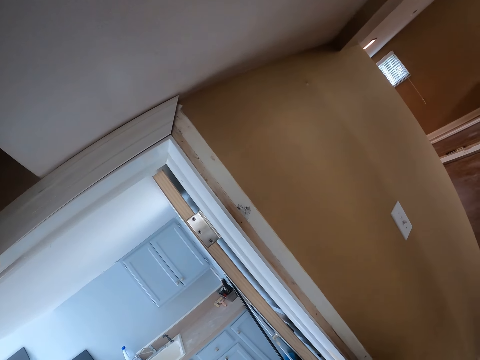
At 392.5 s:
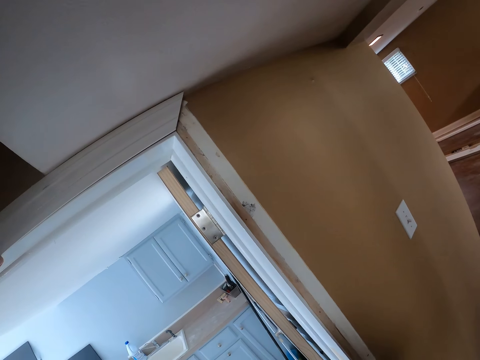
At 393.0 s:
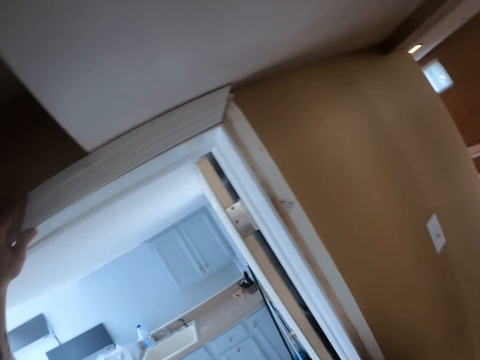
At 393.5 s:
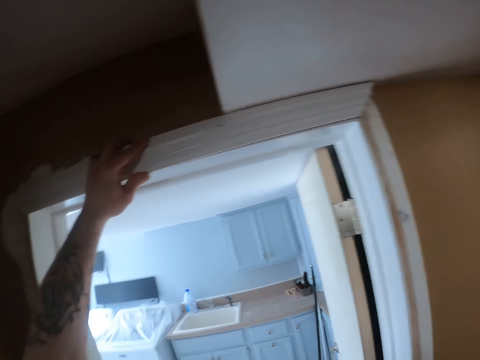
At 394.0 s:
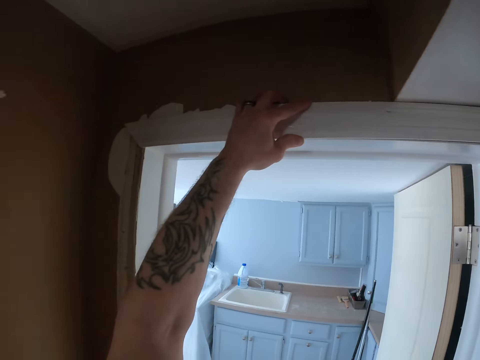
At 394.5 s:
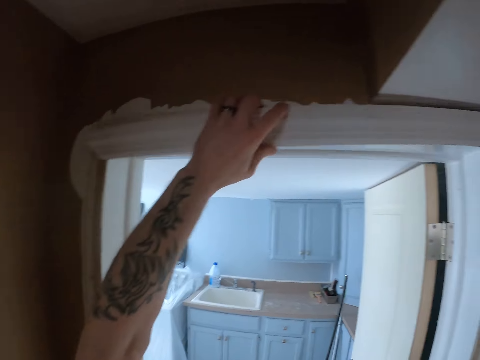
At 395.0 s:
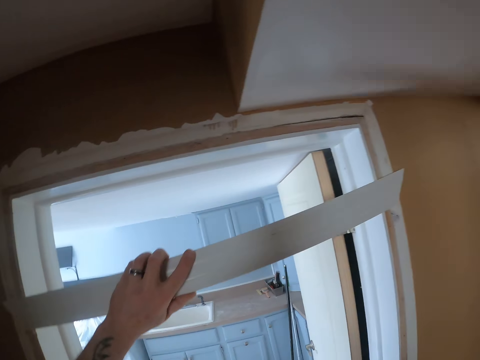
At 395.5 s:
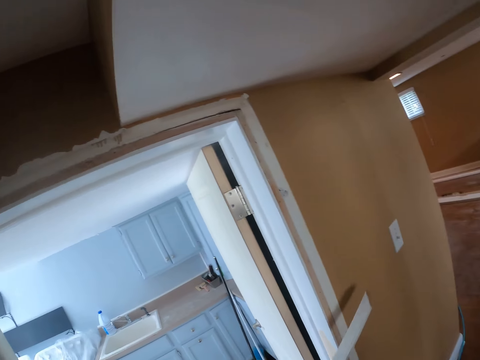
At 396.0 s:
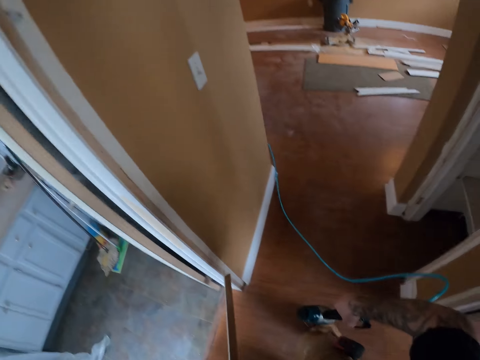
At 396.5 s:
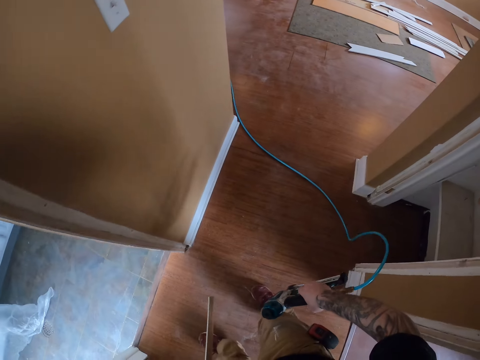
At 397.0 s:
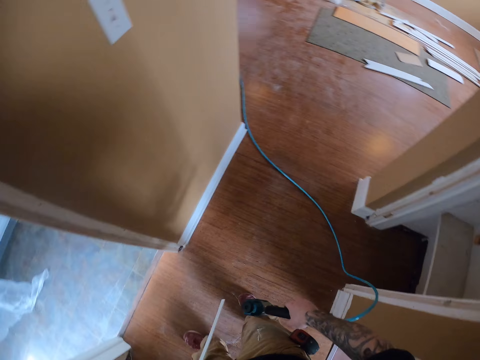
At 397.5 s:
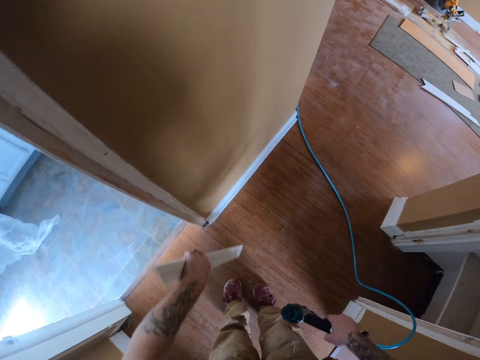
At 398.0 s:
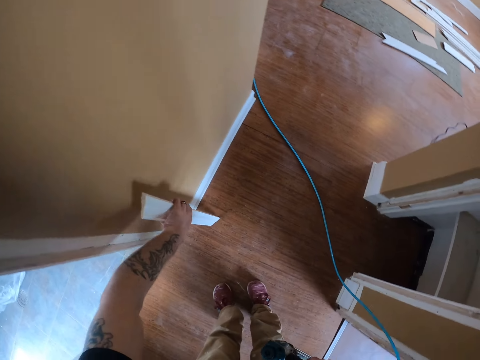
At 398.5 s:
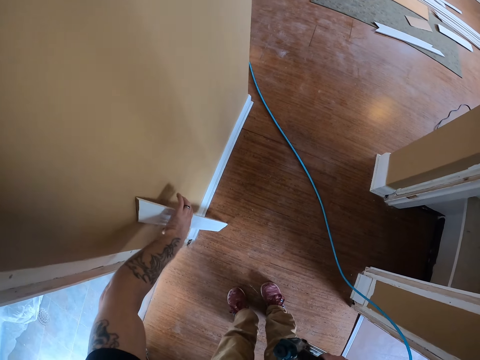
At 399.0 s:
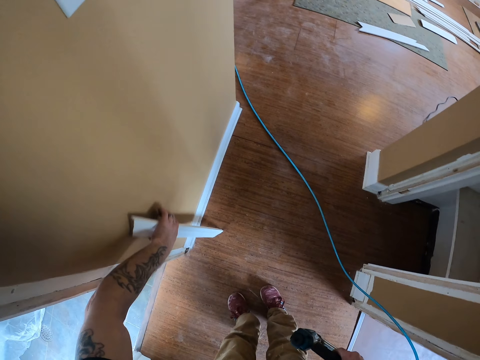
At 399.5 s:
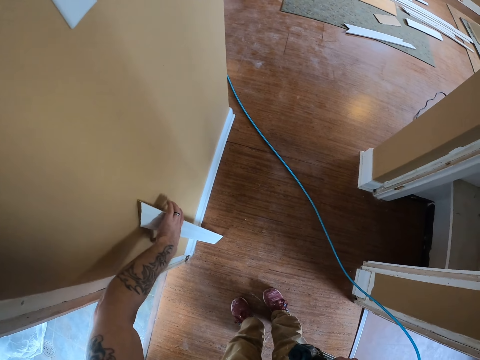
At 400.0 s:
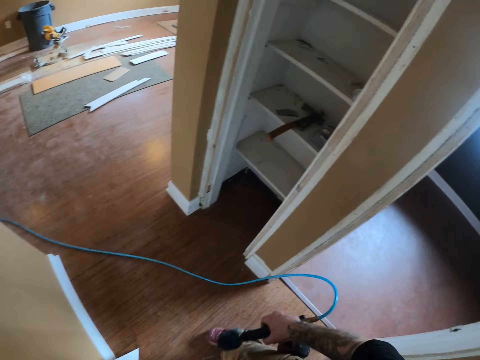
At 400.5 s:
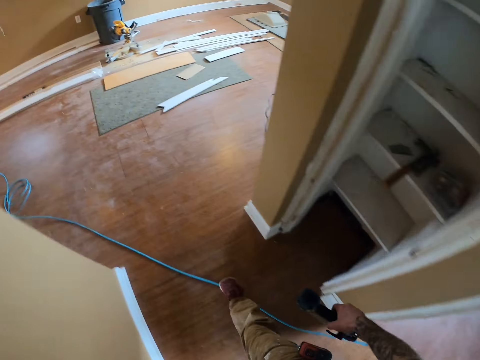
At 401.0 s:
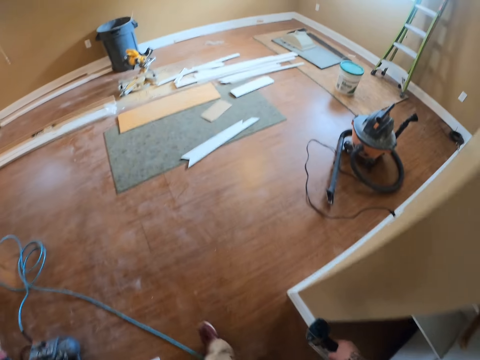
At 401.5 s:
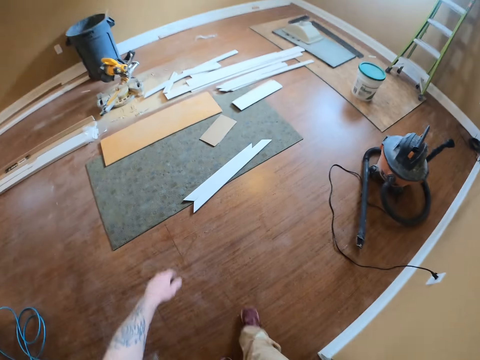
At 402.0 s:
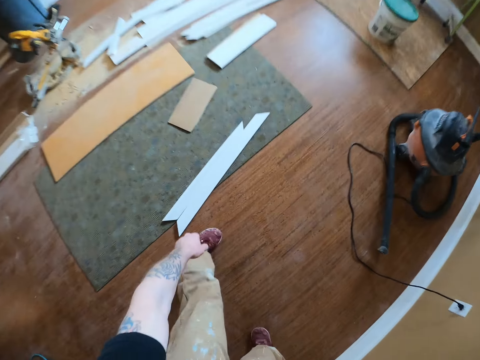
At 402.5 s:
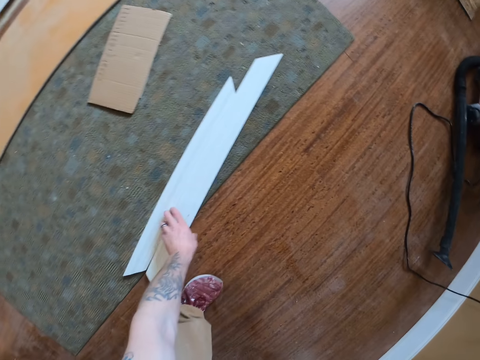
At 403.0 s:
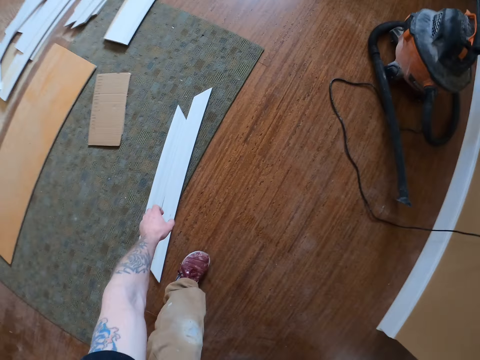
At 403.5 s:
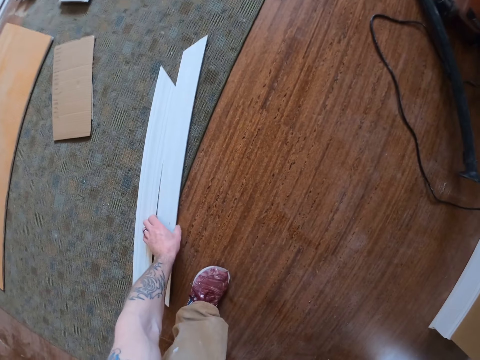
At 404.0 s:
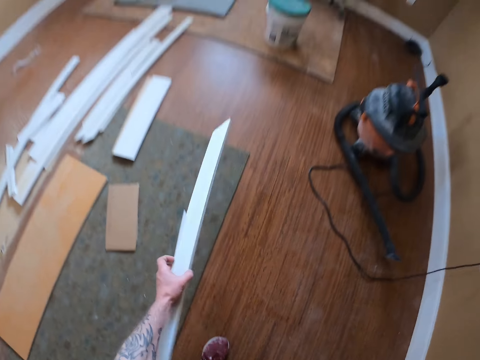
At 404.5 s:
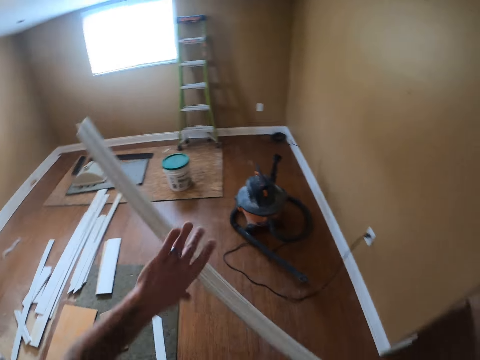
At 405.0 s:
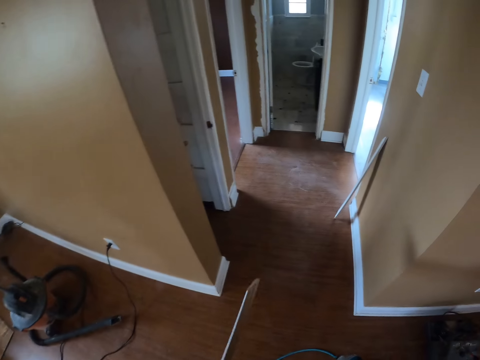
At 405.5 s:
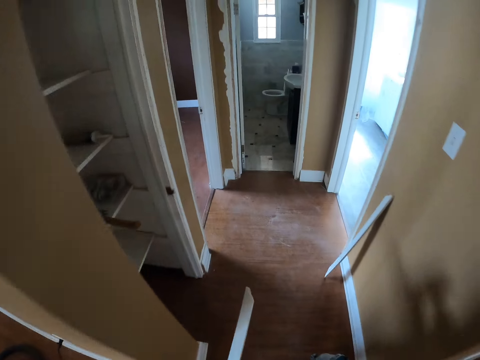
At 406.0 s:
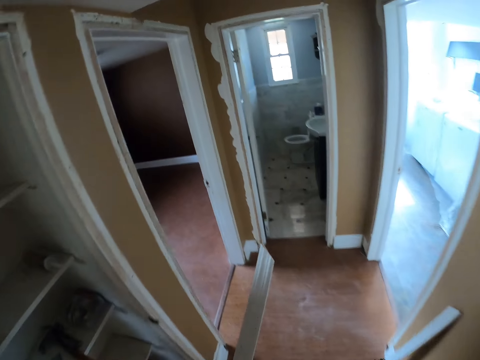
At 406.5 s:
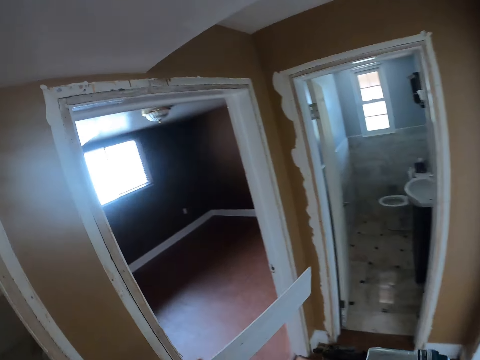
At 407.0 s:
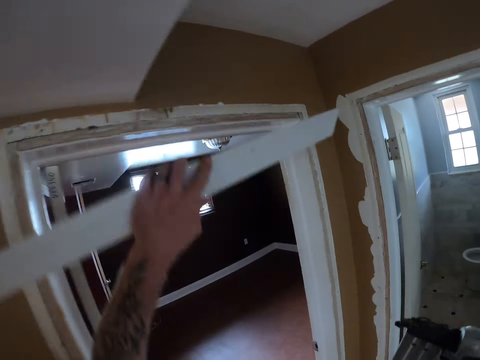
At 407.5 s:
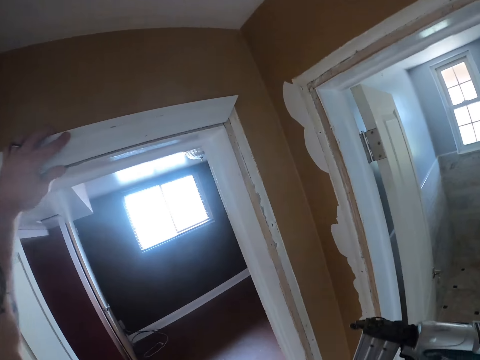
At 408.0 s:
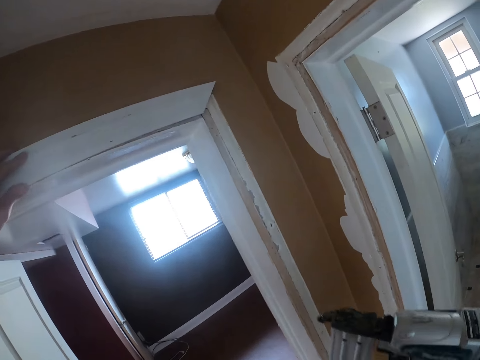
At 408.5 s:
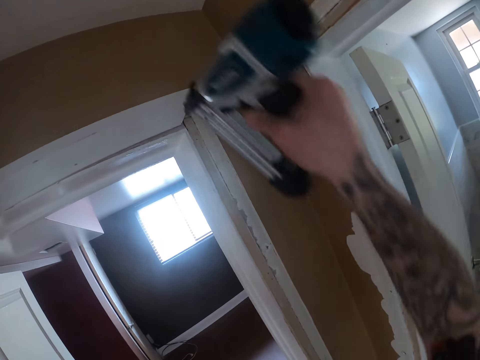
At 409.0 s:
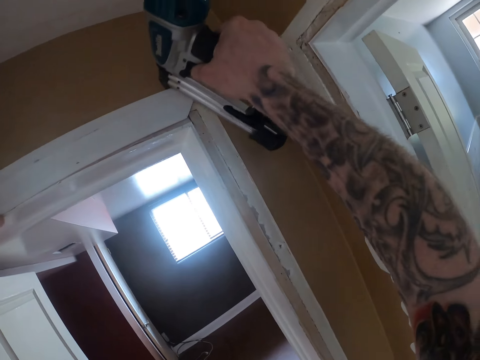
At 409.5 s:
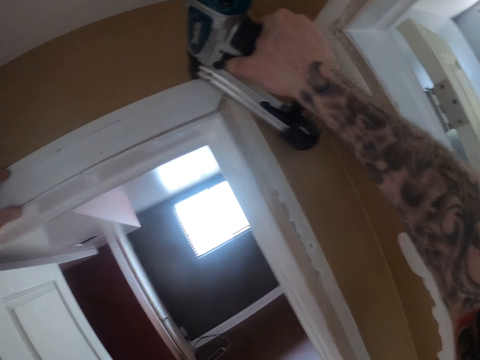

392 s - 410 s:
The camera wearer lowers the wood plank. They put the wood plank against the wall. They walk around. They pick up another wood plank. They throw the wood up and catch the wood. They walk towards the door. They put the wood plank on the wall.

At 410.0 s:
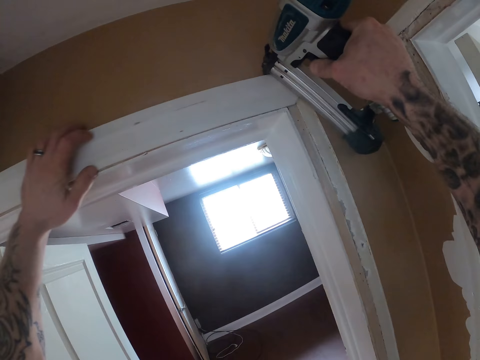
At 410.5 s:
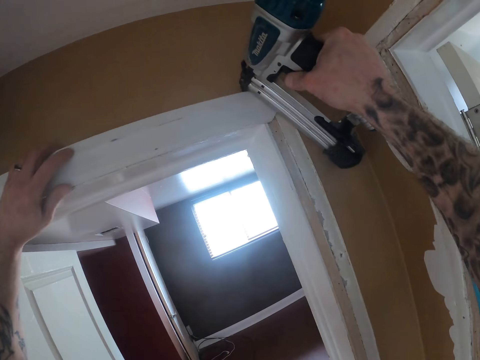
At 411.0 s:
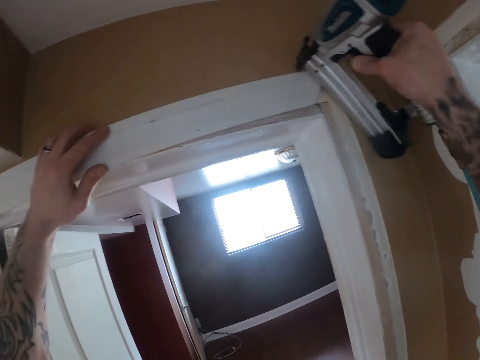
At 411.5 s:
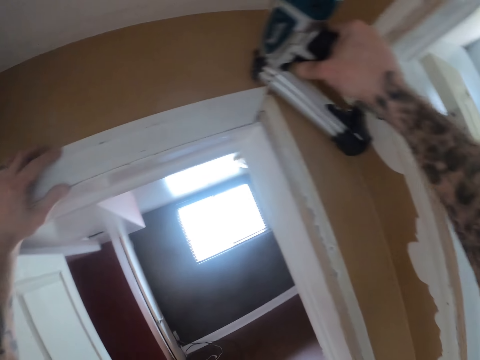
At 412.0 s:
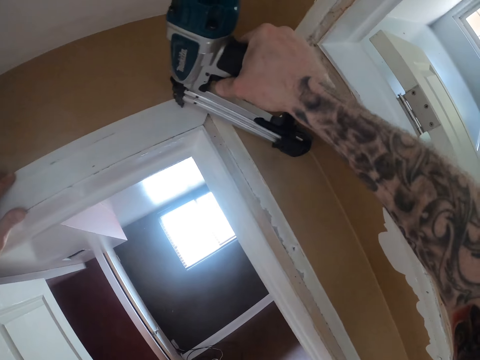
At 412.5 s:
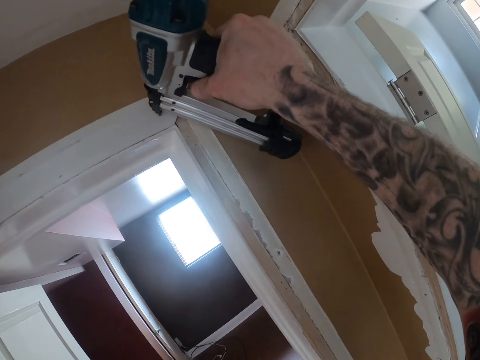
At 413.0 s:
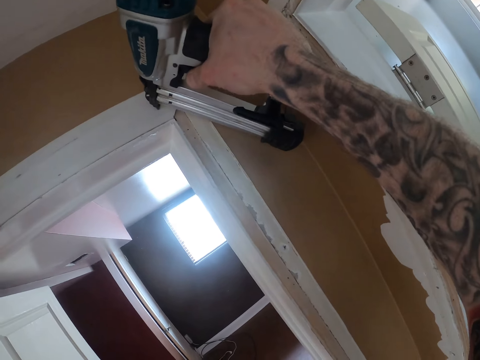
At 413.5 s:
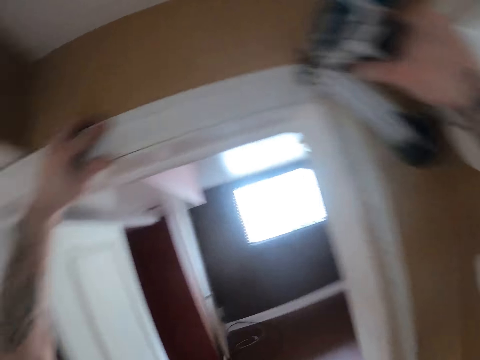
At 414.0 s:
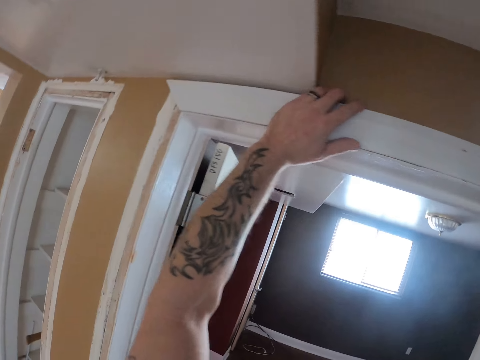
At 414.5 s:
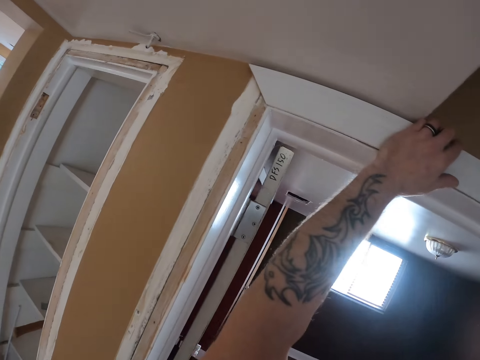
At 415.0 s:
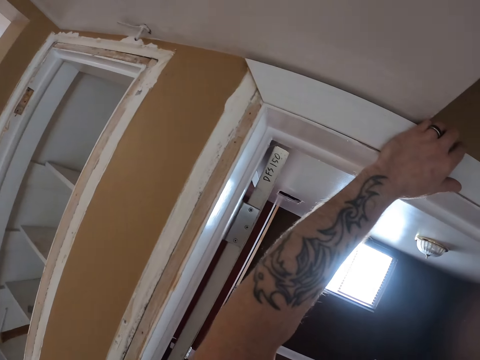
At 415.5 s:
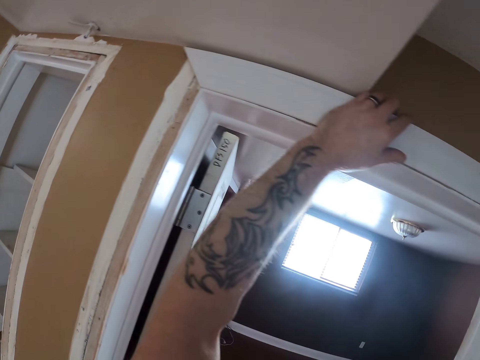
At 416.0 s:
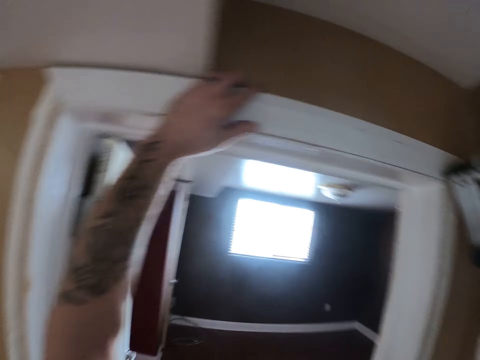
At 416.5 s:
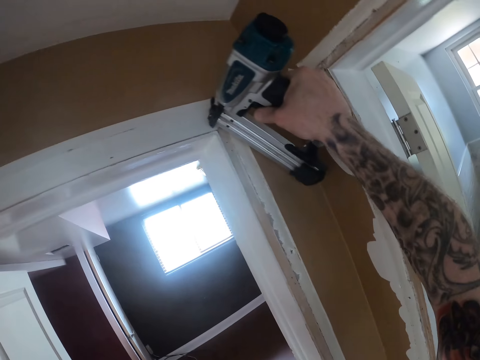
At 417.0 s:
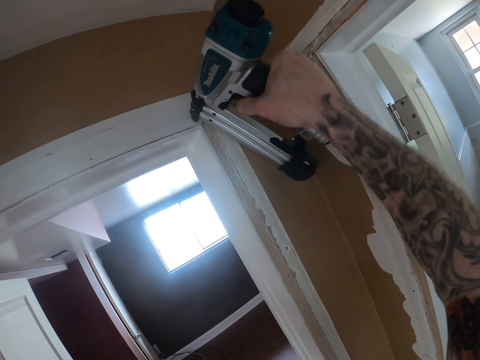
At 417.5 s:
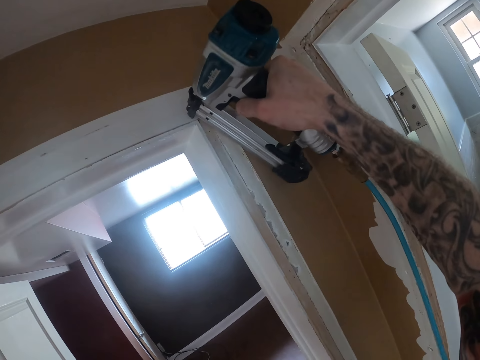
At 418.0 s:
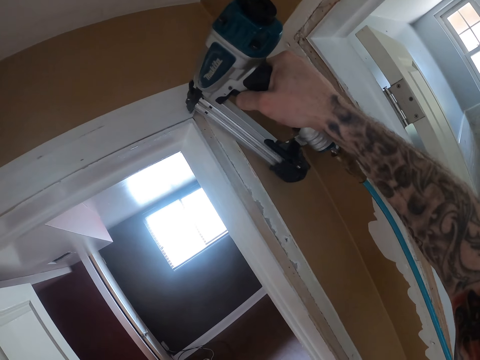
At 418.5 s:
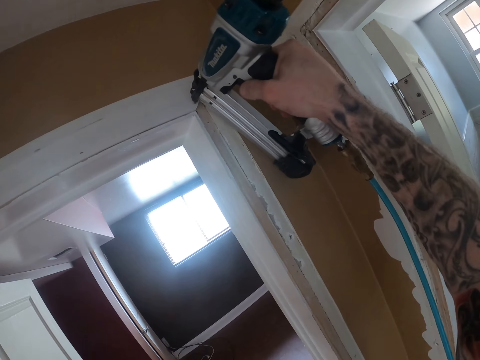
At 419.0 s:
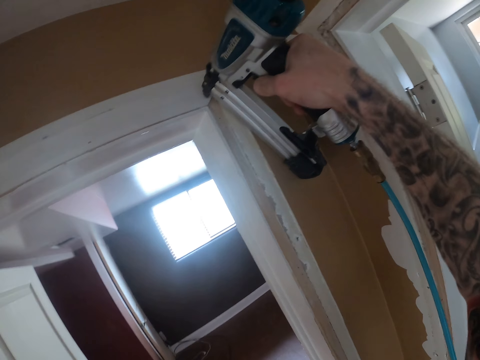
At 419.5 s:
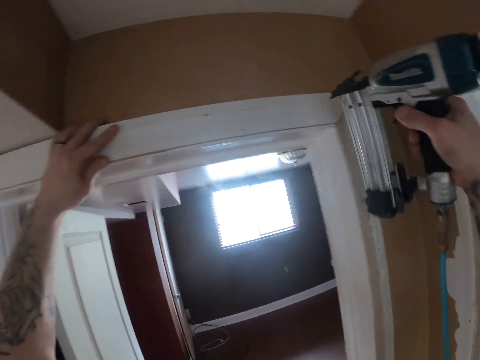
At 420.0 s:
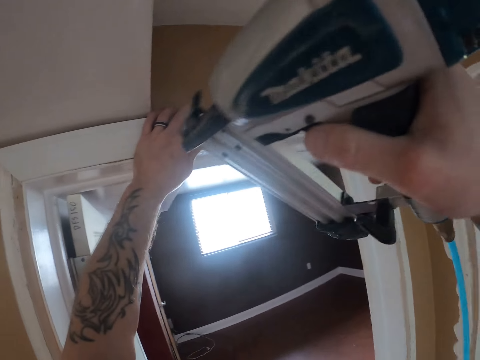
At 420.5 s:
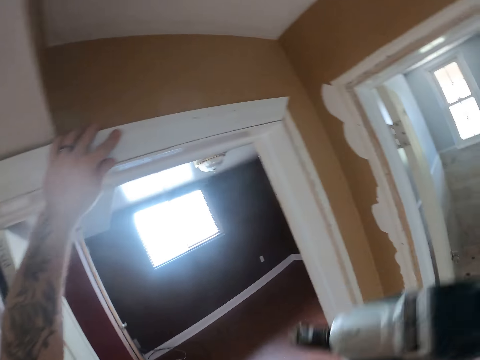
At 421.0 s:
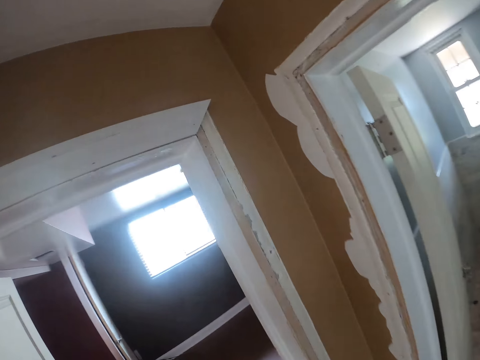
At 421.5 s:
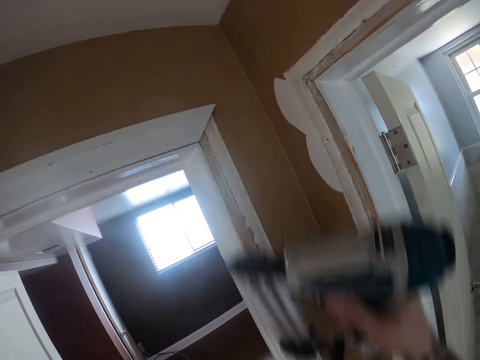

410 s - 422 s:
The camera wearer staples the wood on the door frame. They look at the wood plank. They nail the wood plank to the wall.
